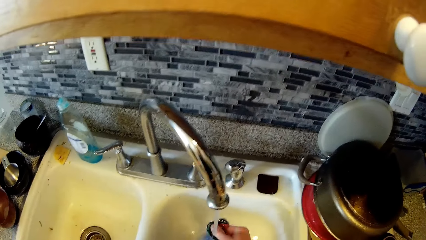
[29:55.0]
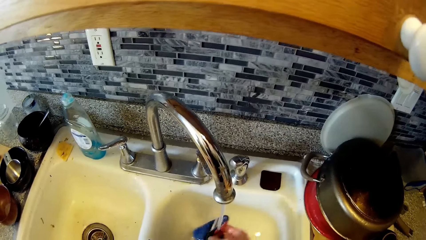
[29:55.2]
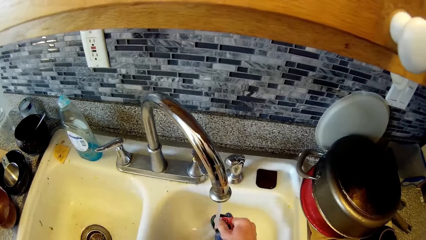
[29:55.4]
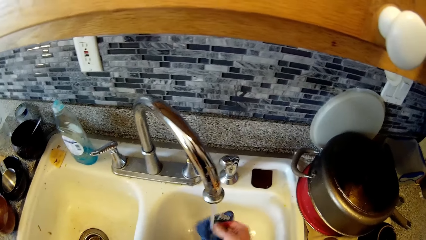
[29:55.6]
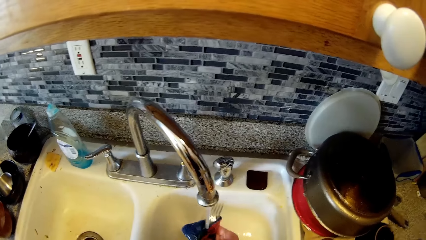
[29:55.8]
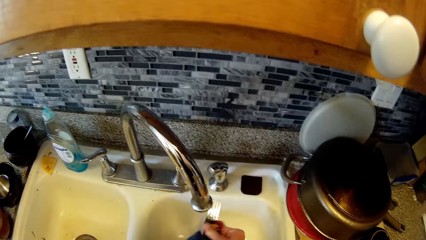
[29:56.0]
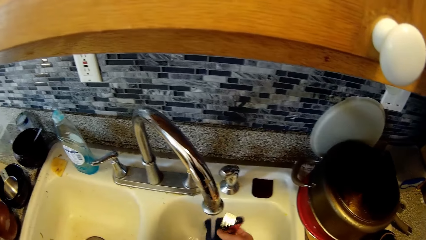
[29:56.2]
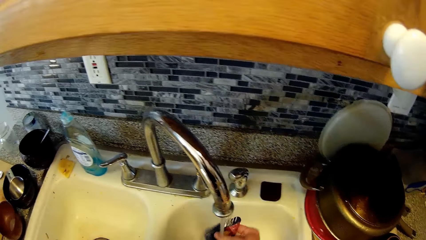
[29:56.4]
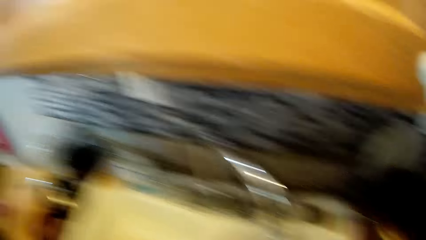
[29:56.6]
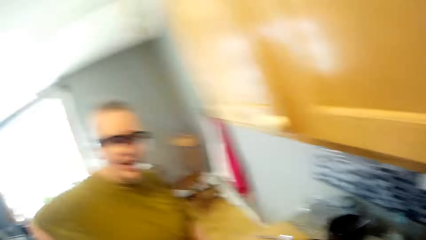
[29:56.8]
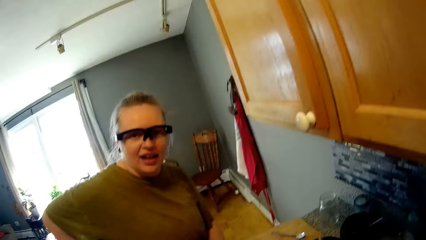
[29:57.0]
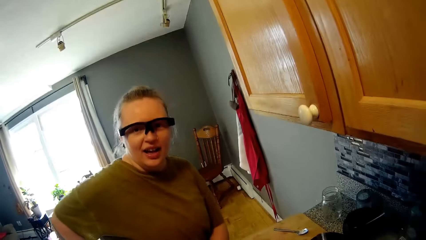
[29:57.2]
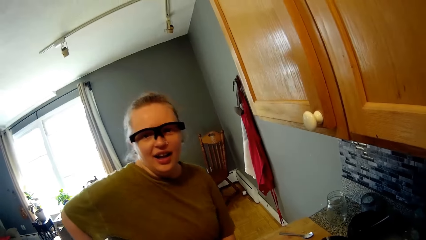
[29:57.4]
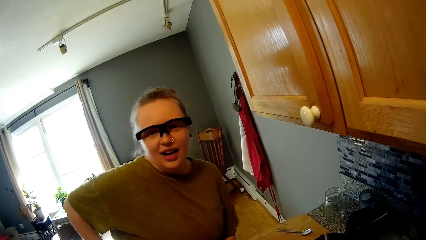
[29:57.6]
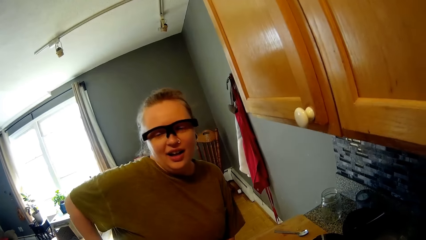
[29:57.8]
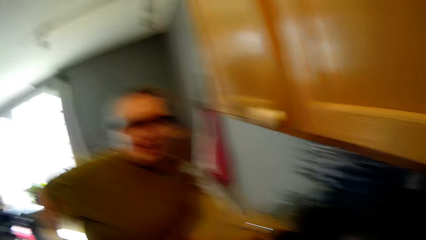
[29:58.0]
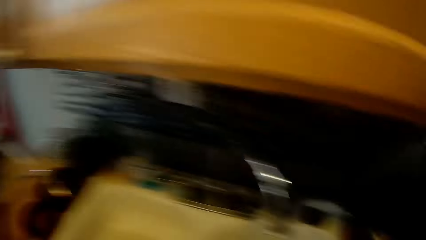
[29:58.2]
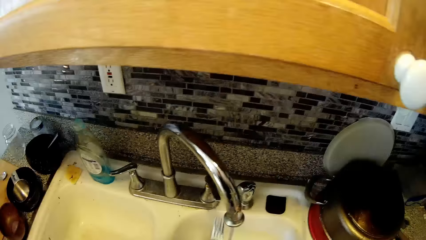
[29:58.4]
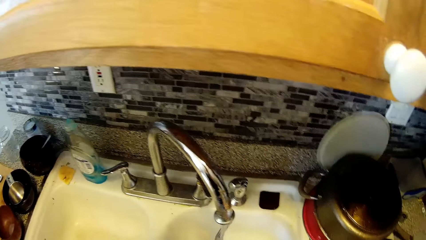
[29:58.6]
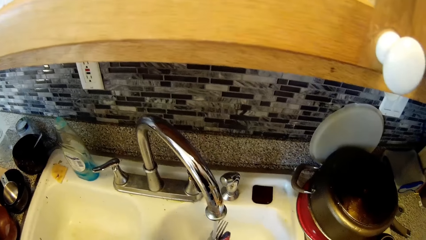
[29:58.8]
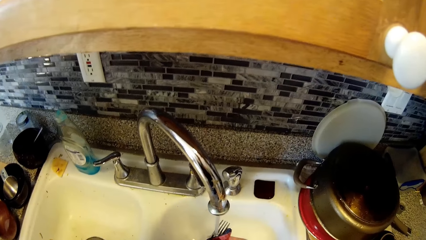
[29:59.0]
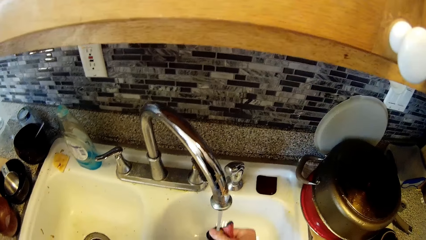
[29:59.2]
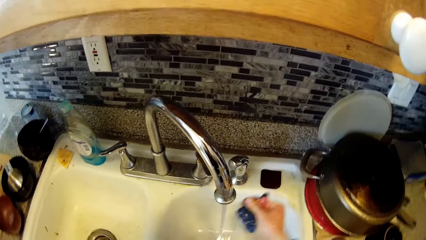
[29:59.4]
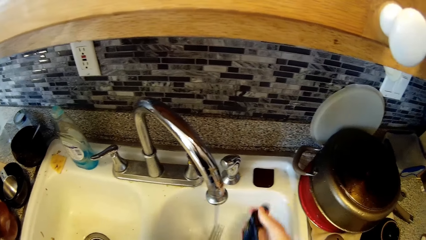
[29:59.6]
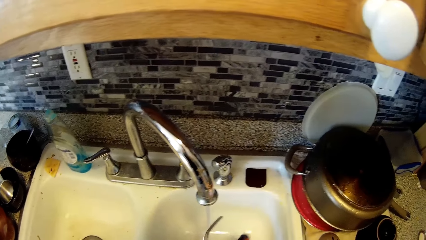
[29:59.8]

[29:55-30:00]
The camera wearer washes cutleries with the sponge.
